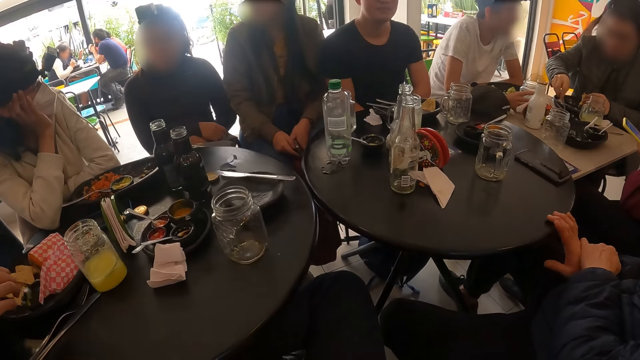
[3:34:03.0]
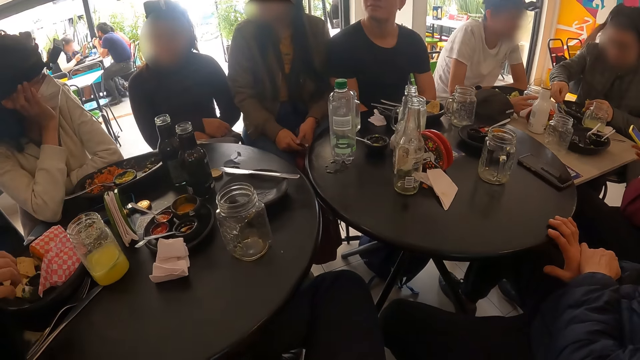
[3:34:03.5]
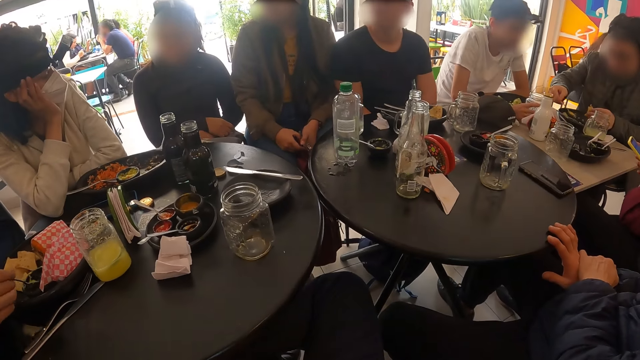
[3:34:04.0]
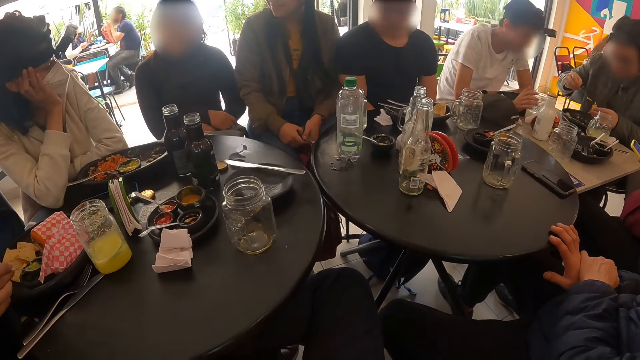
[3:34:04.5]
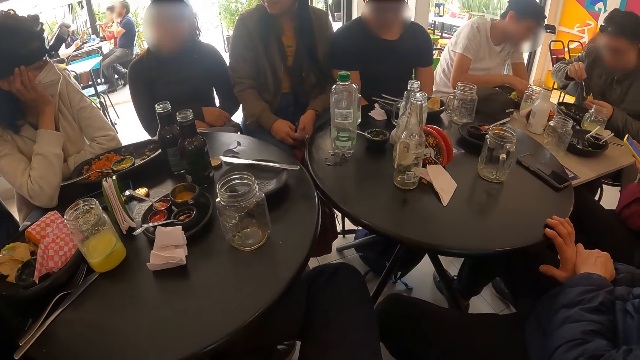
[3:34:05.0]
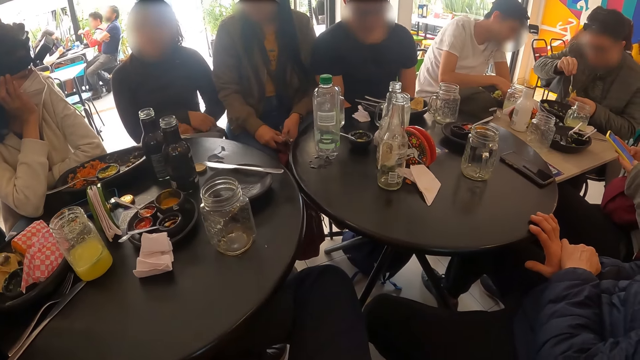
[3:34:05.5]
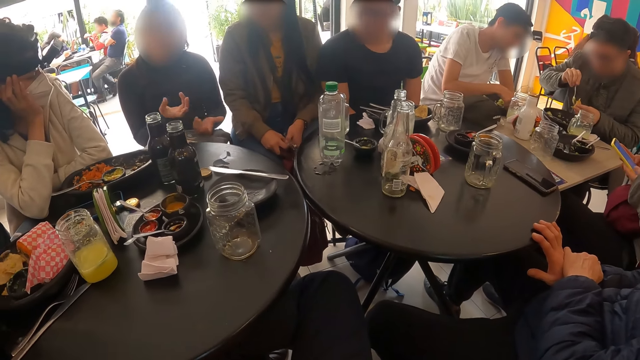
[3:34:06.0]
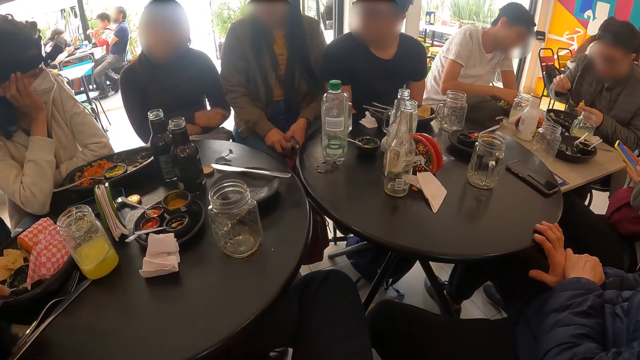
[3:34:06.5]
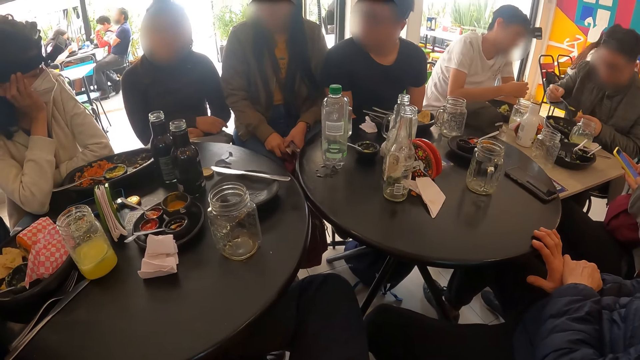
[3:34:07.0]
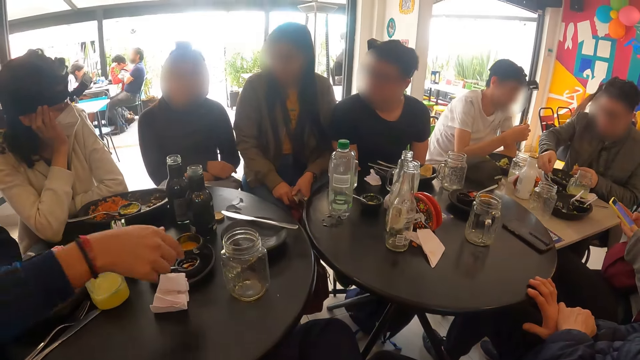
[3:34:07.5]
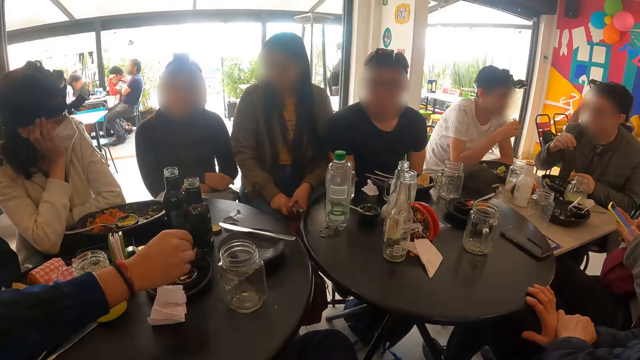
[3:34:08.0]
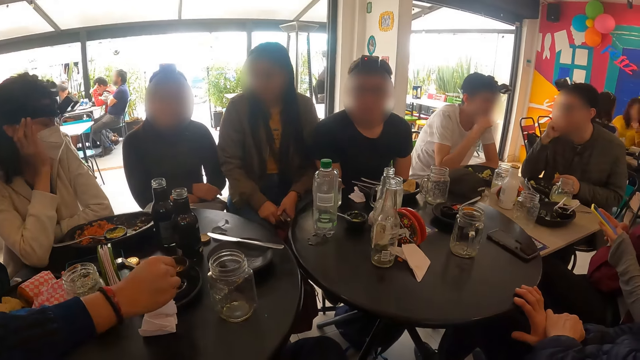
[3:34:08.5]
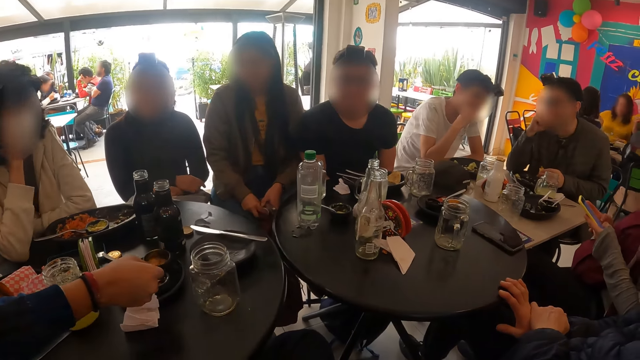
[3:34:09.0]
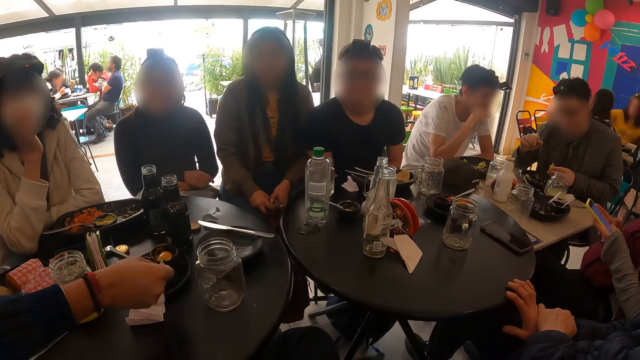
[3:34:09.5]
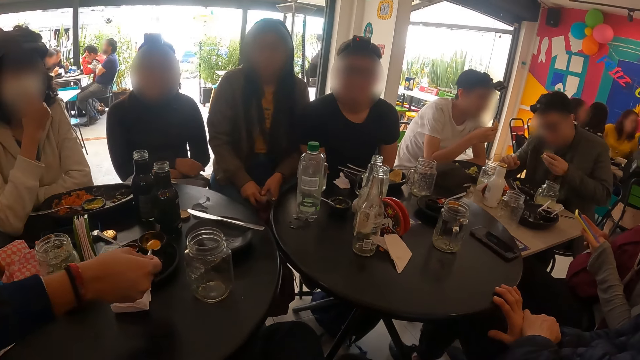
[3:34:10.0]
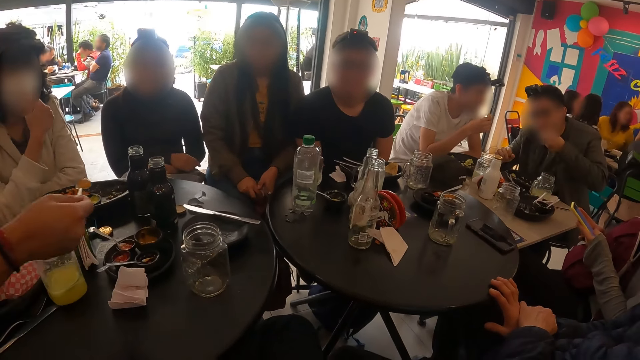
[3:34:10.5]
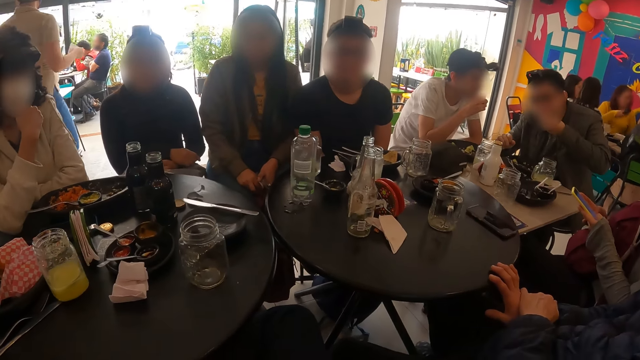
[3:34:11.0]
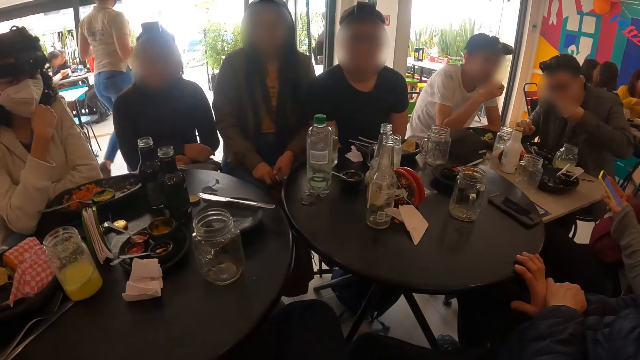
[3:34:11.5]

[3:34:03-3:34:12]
A man scoops broth with a spoon in his right hand and puts the broth on the chips with the spoon in his right hand. The man drops the spoon in the plate on the table with his right hand. A woman spreads her hands. The first man scoops the broth with the spoon in his right hand. Another man eats the meal with his right hand. A third man eats the meal with his right hand.

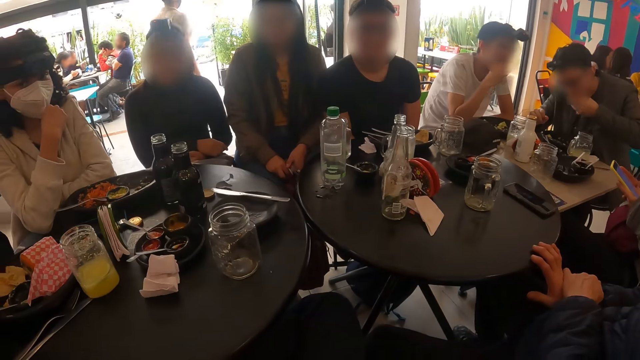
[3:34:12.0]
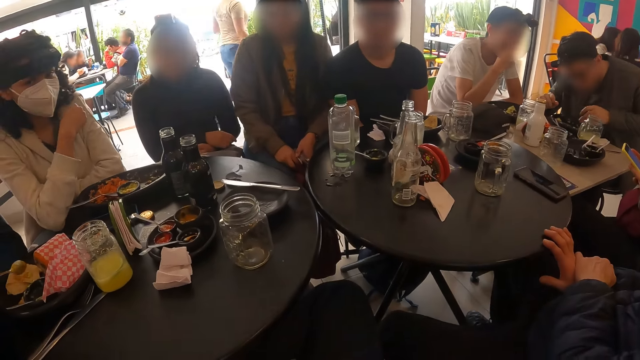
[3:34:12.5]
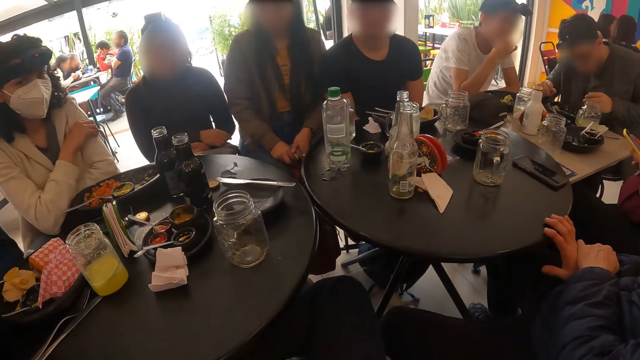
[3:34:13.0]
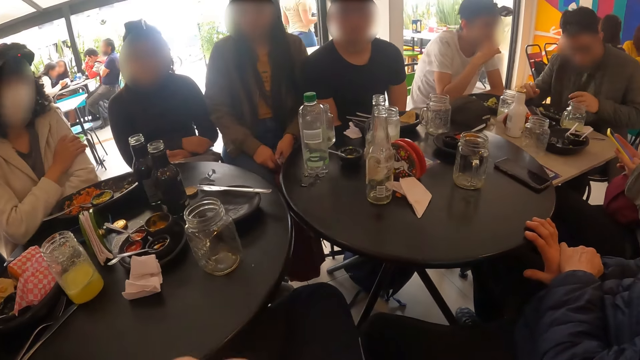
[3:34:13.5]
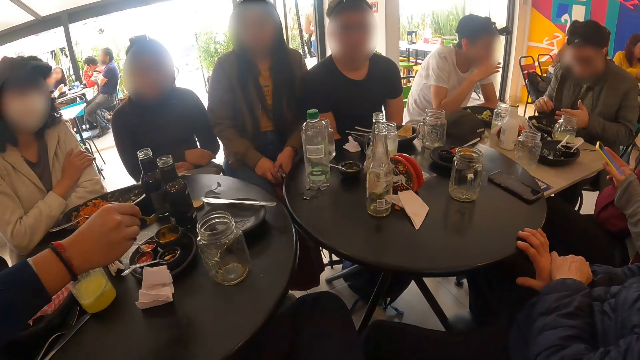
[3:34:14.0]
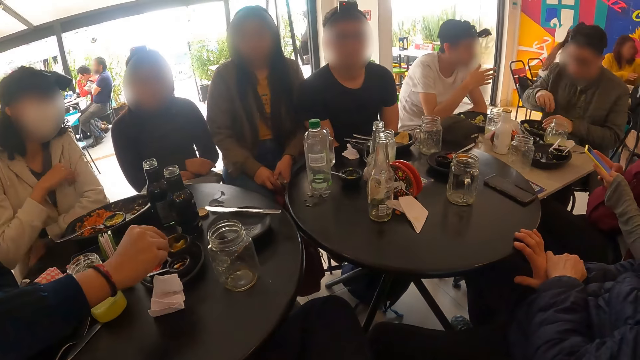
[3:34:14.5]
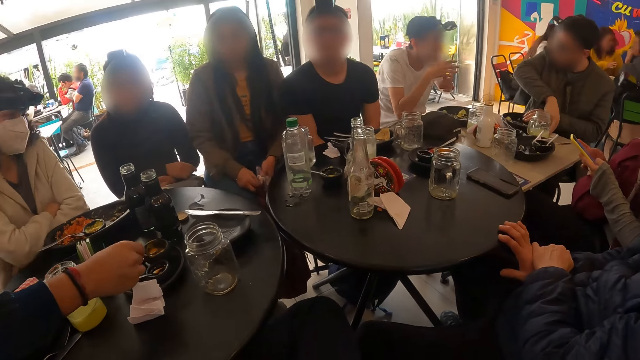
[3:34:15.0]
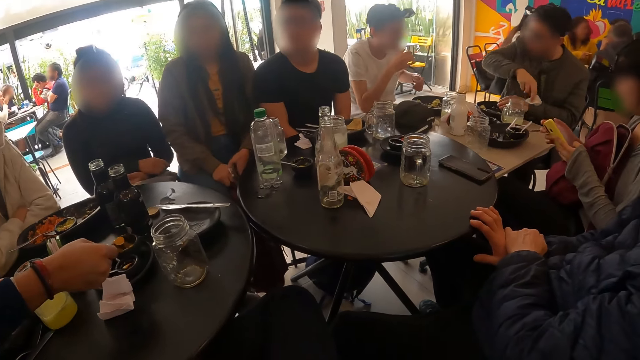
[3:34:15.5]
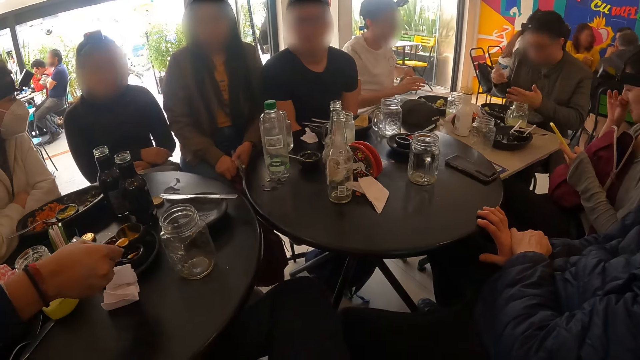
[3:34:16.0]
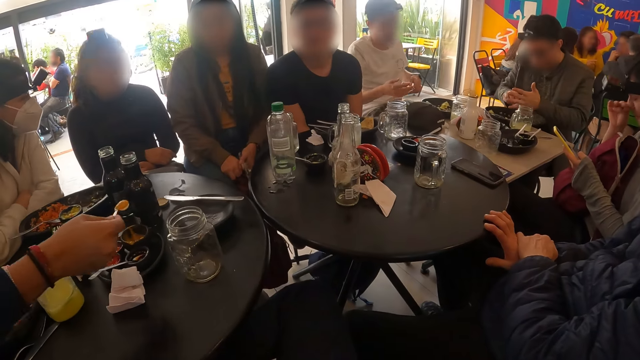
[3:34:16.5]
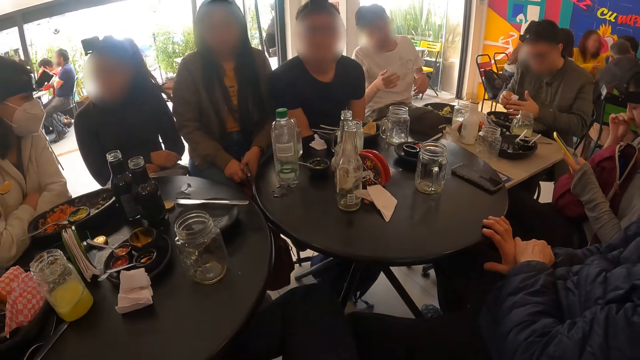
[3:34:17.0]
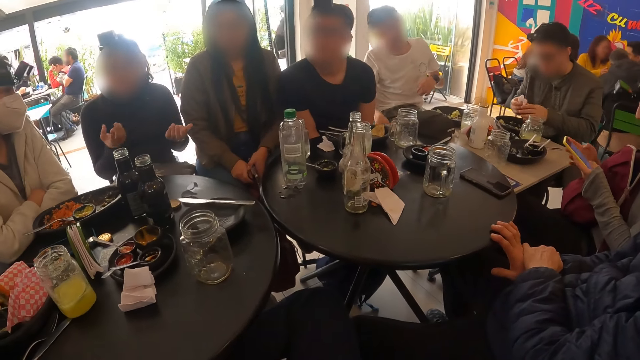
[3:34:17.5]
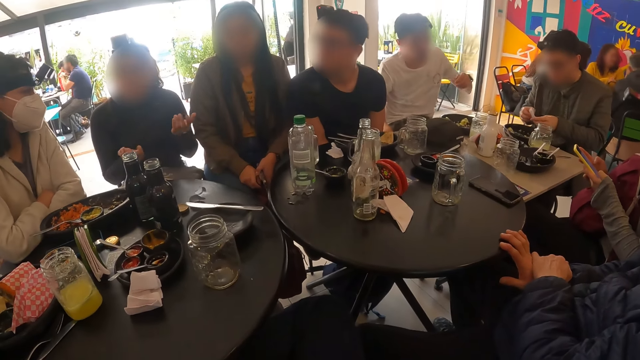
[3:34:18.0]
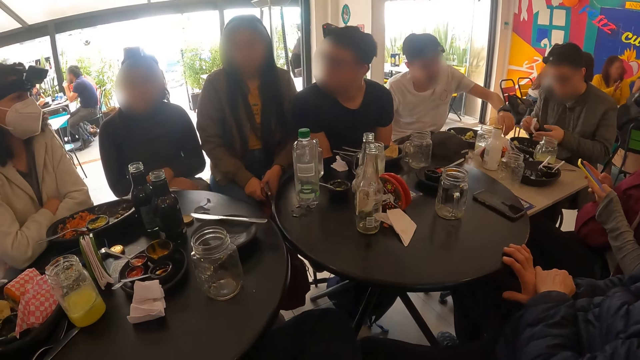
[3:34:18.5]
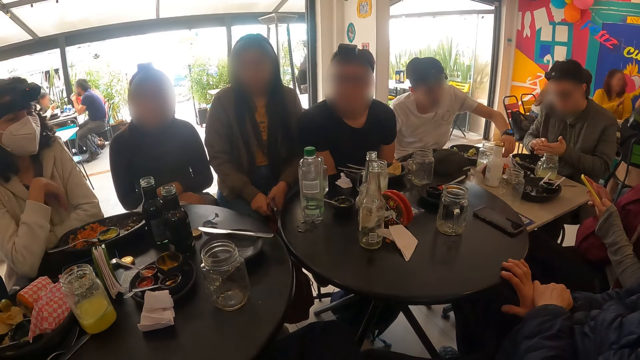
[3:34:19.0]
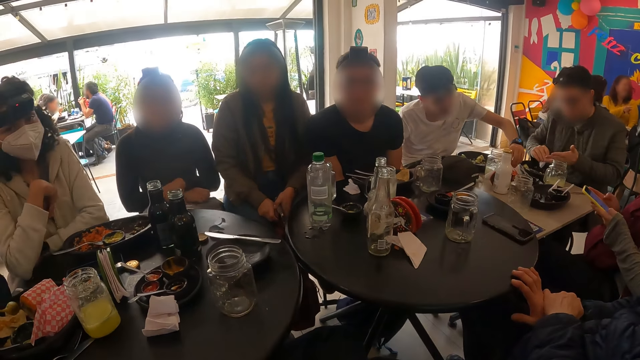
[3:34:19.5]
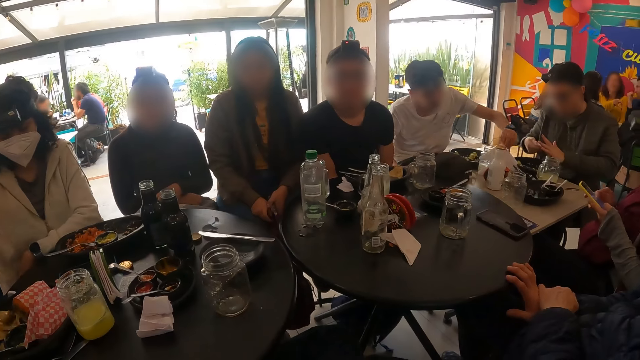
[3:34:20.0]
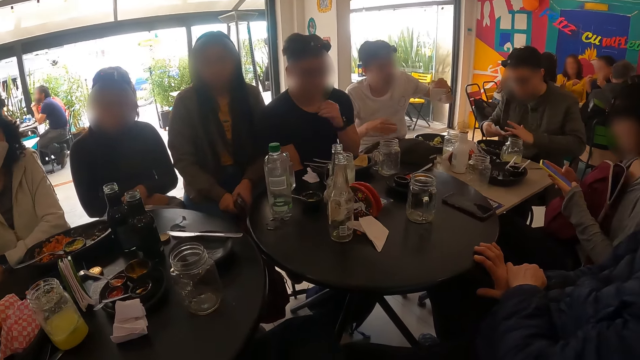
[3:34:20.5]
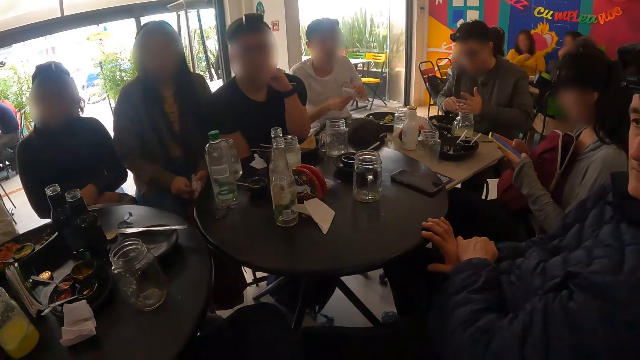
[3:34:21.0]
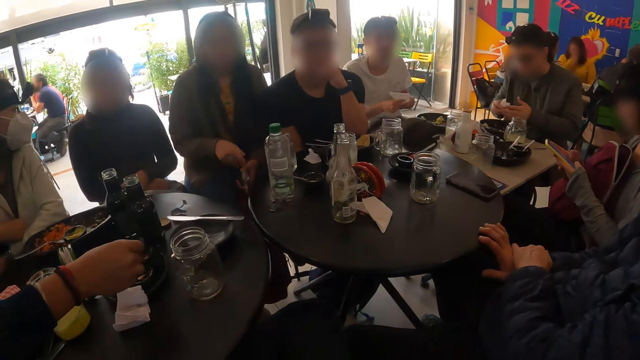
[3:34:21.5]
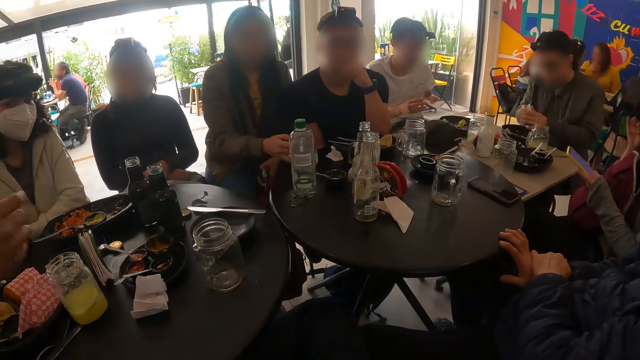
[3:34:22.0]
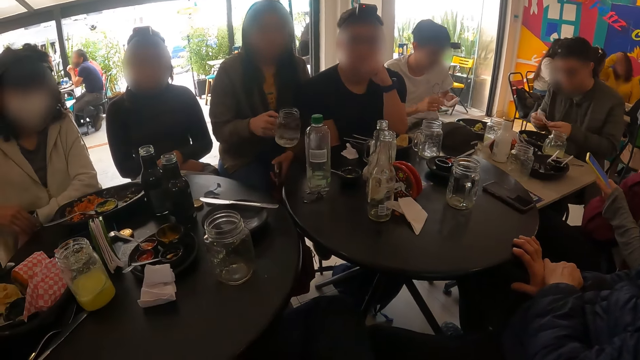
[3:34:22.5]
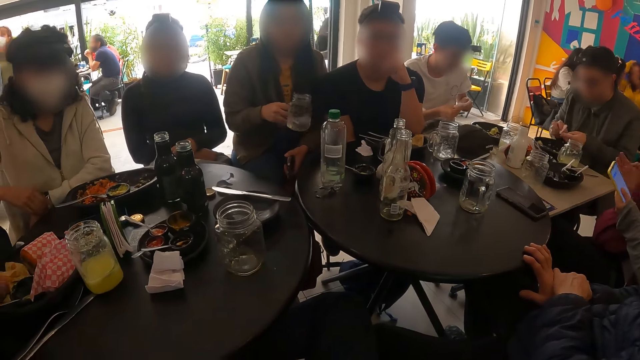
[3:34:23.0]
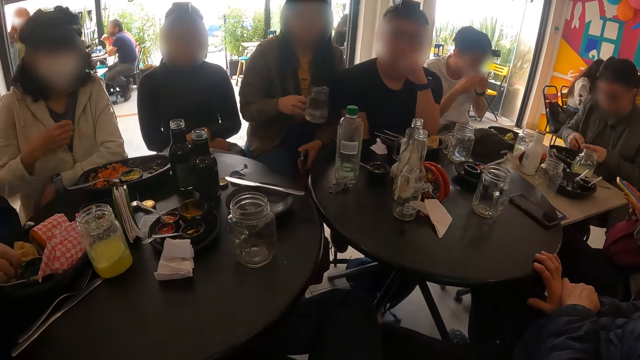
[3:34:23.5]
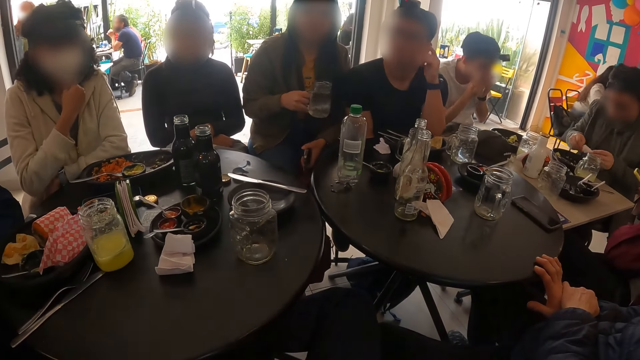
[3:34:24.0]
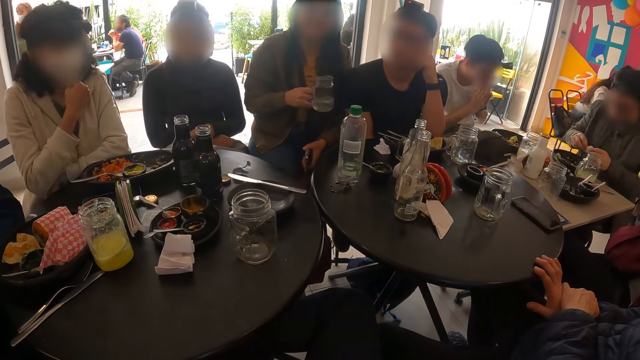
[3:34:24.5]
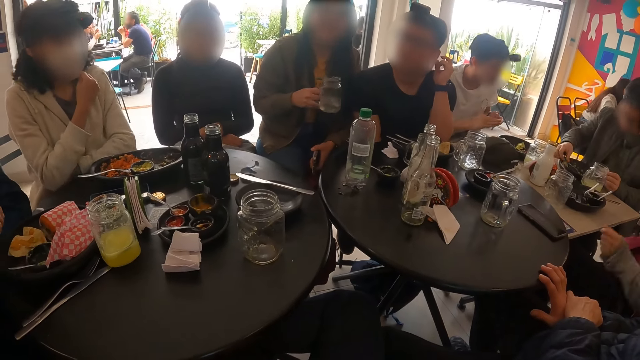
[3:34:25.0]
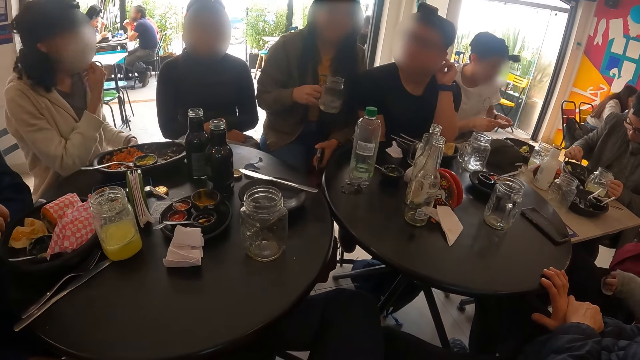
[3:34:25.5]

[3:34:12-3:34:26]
A man puts the broth on the chips with the spoon in his right hand and scoops the broth with the spoon in his right hand. Another man picks up a tissue paper from the table with his right hand and wipes both hands with the tissue paper. A third man picks up a tissue paper from the table with his left hand. The first man puts the broth on the chips with the spoon in his right hand and drops the spoon in the broth with his right hand. A woman picks up the cup from the table with her right hand and shakes the cup with her right hand. The first man picks up a chip from the plate on the table with his right hand. The third man wipes his mouth with the tissue paper in both hands.
